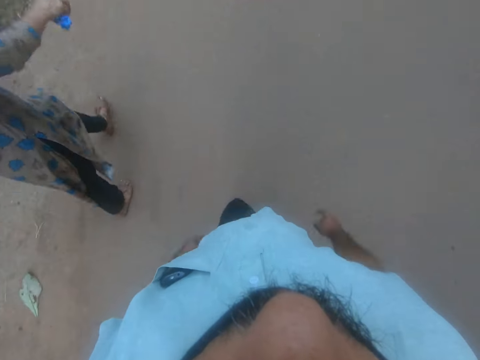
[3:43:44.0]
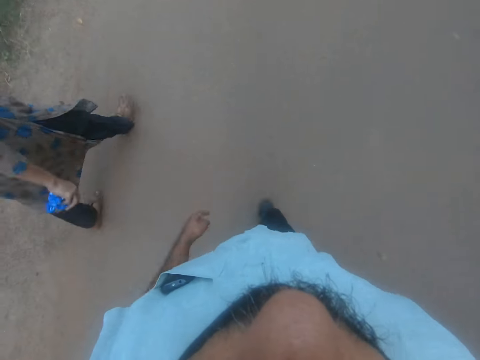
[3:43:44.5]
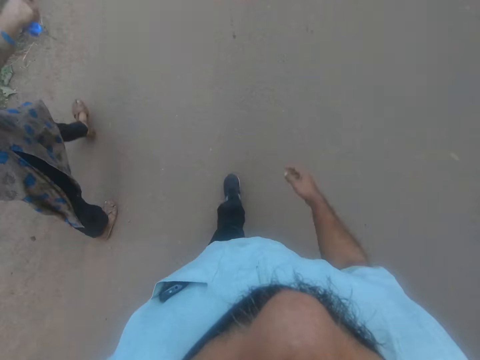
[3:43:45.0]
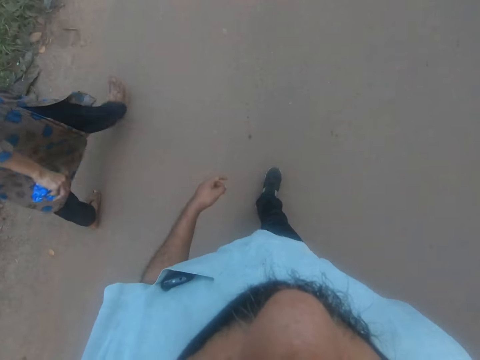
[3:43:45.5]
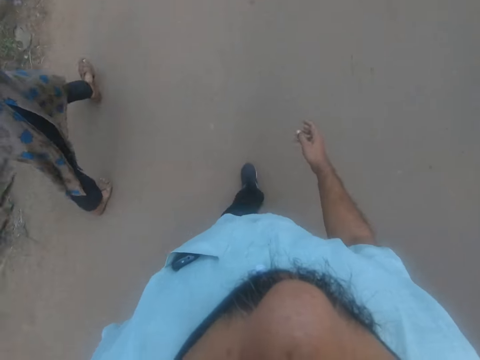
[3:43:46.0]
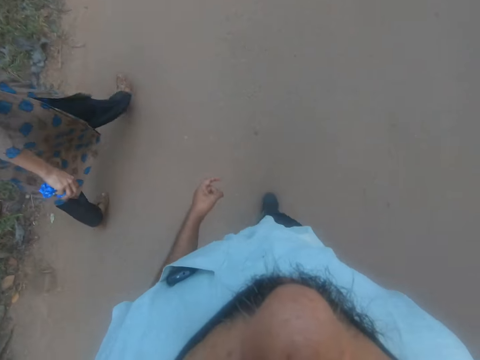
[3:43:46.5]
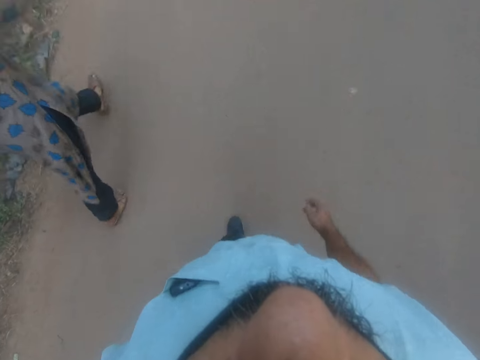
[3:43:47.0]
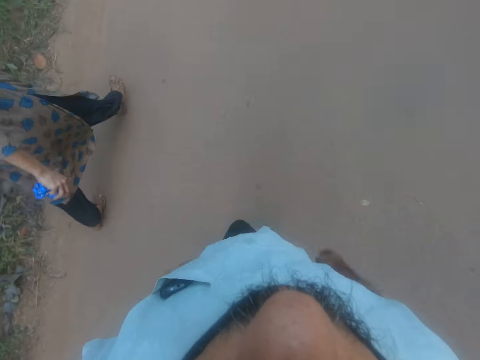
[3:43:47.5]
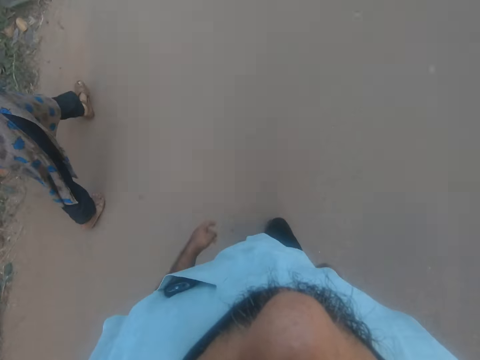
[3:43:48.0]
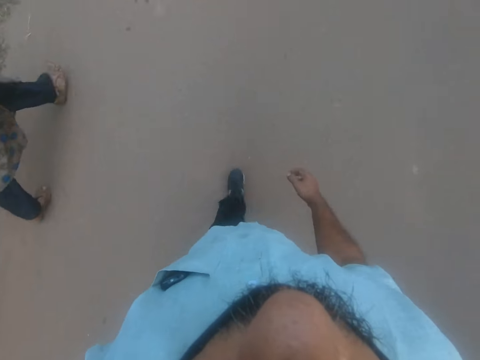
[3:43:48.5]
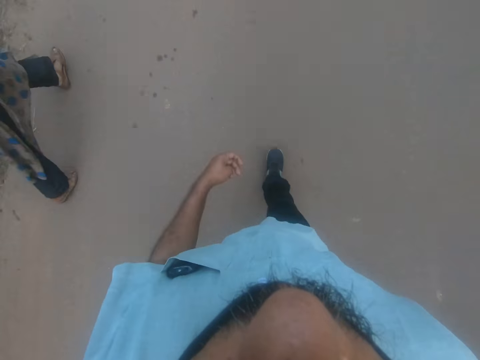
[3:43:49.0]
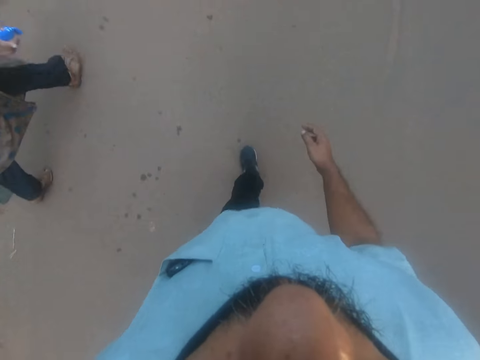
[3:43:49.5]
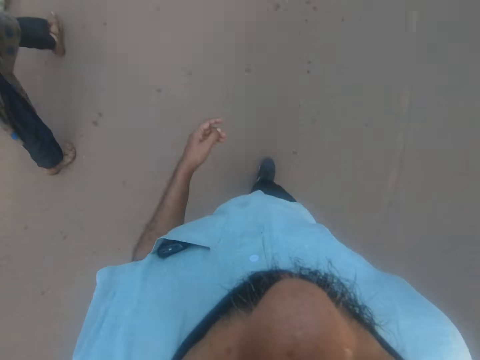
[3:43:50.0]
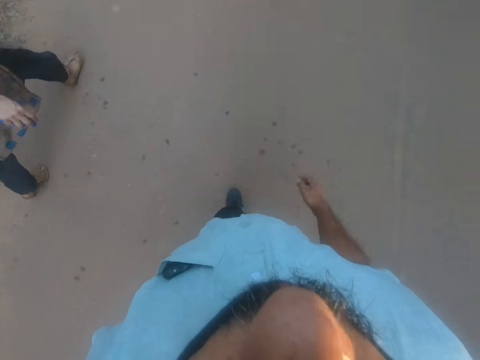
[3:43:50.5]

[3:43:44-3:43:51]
The camera wearer continues to work.

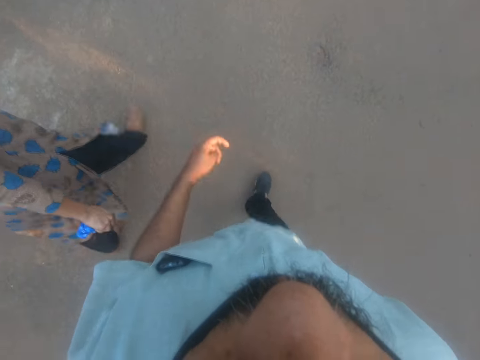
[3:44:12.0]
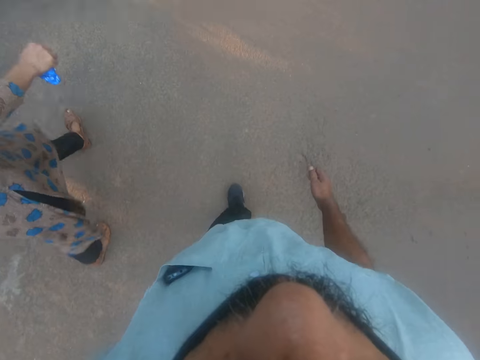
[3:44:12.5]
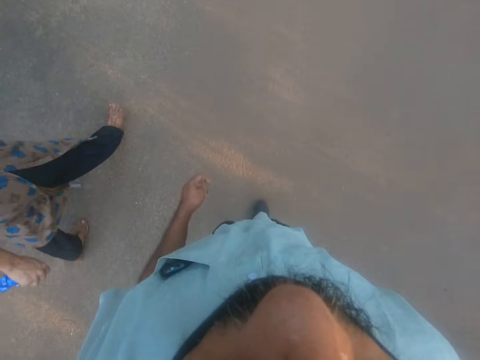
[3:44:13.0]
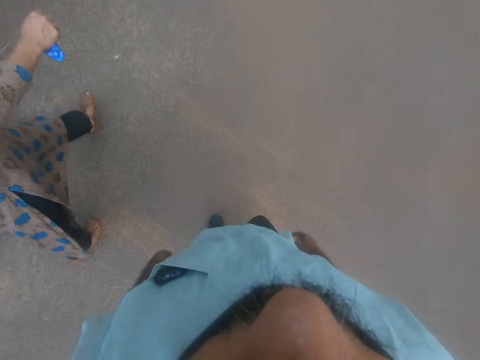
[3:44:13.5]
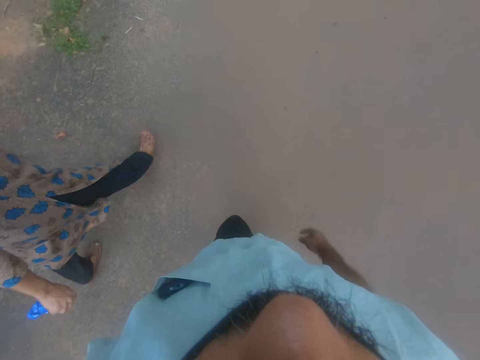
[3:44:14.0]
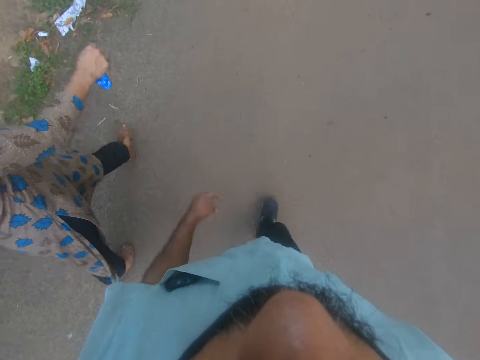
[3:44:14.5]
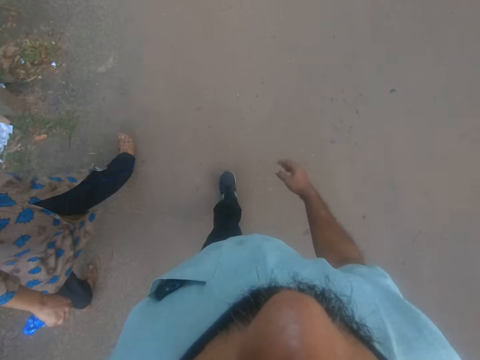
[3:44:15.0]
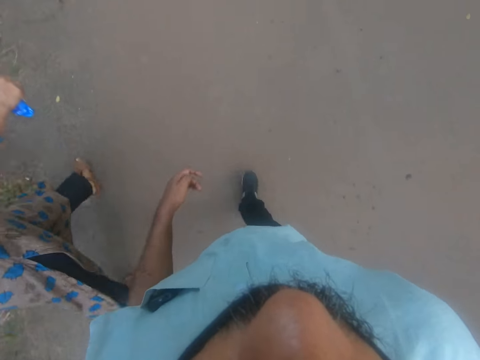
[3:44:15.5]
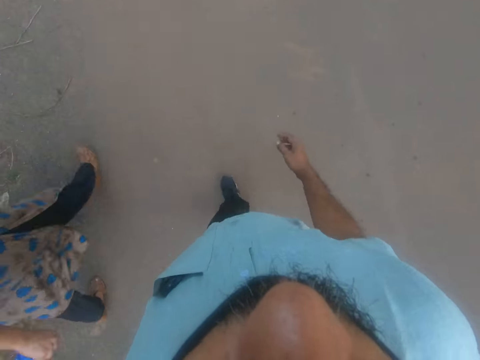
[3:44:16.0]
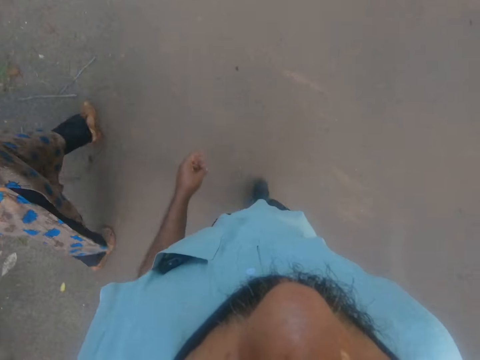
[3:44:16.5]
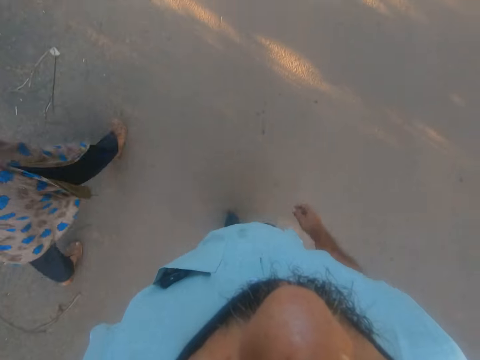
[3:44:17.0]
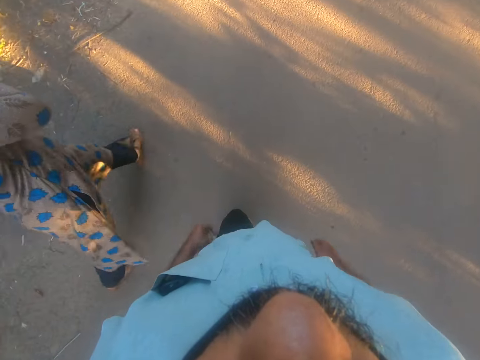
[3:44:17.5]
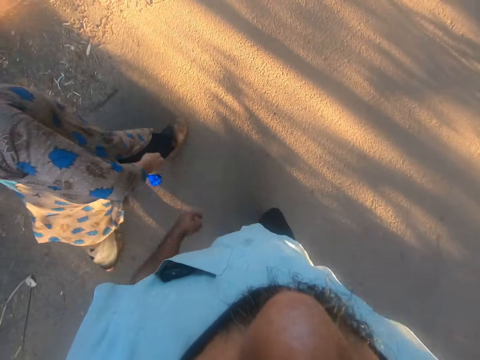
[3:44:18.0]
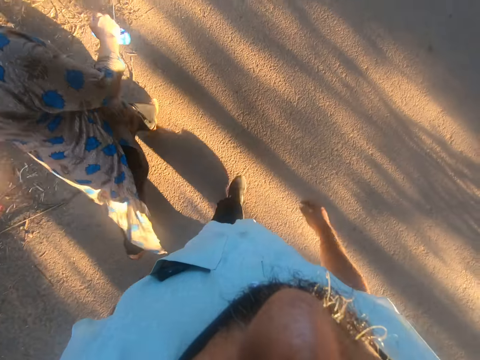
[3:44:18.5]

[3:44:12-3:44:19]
The camera wearer talks with a woman.

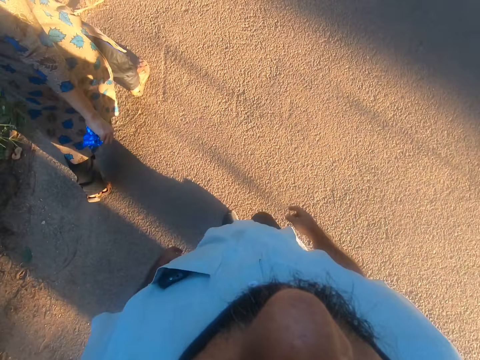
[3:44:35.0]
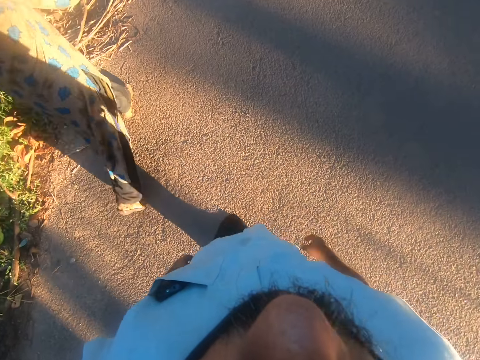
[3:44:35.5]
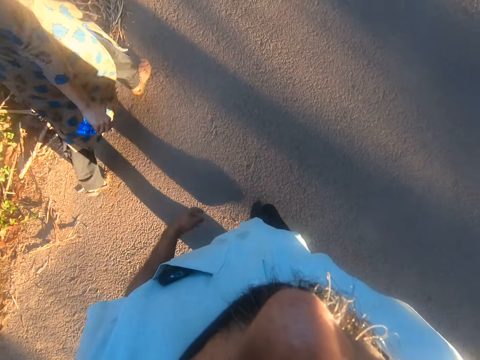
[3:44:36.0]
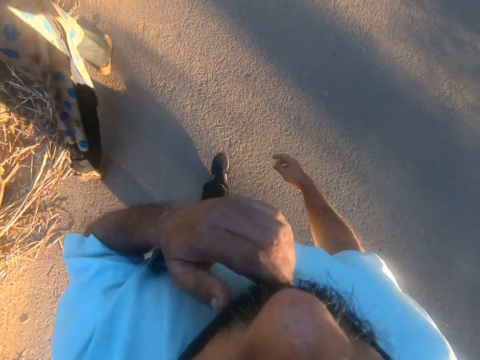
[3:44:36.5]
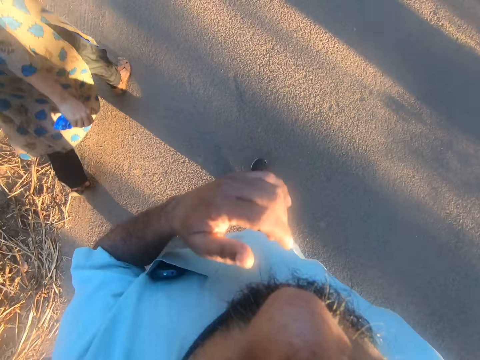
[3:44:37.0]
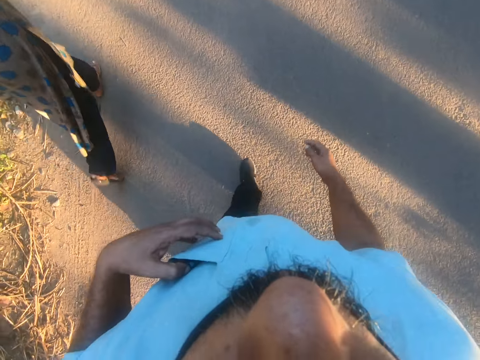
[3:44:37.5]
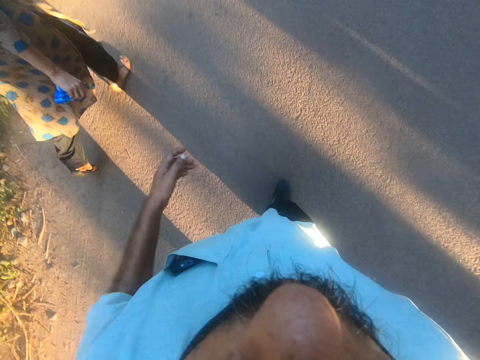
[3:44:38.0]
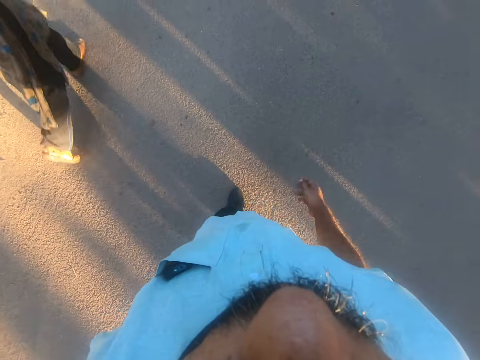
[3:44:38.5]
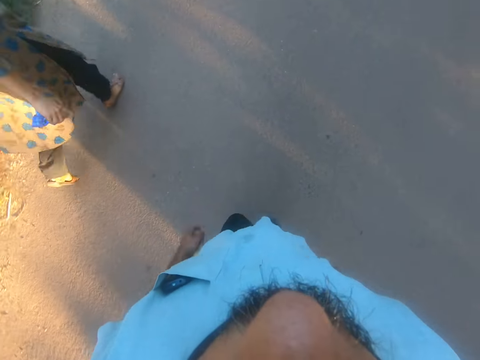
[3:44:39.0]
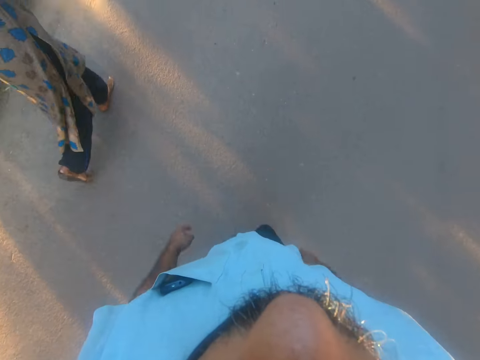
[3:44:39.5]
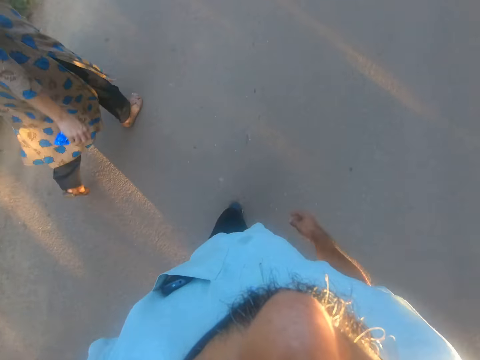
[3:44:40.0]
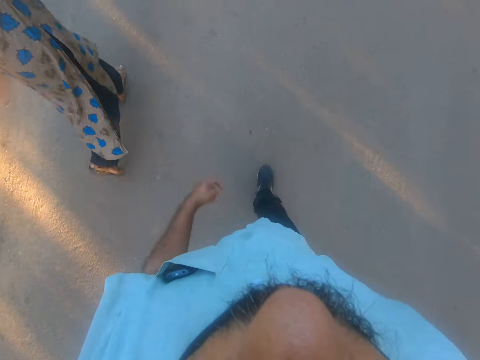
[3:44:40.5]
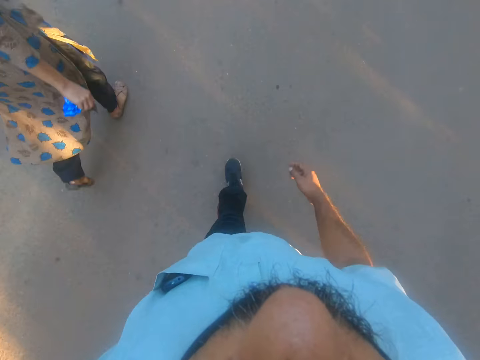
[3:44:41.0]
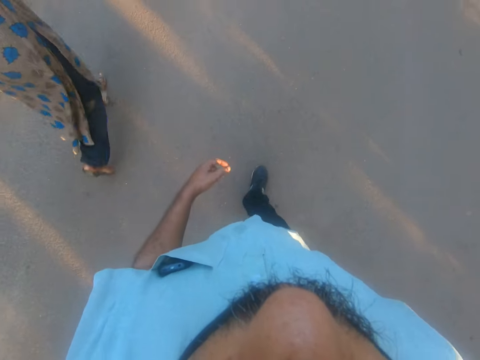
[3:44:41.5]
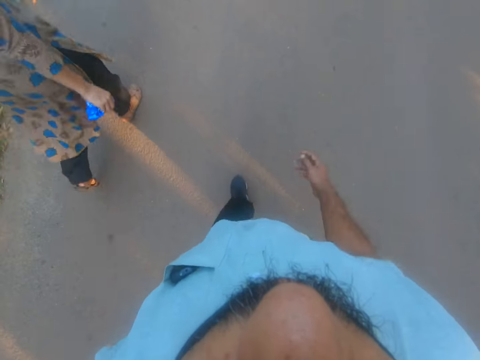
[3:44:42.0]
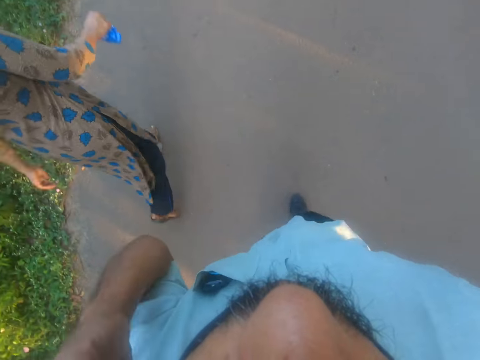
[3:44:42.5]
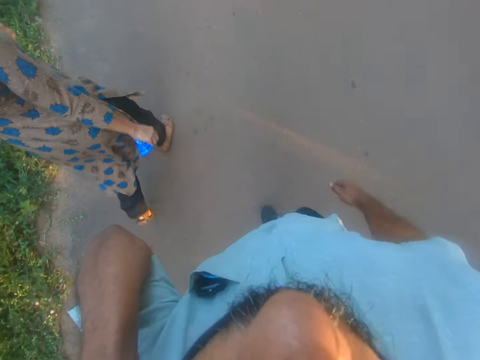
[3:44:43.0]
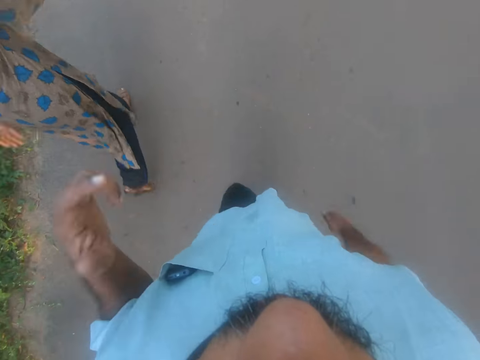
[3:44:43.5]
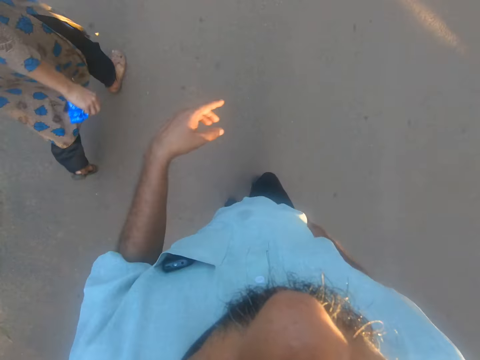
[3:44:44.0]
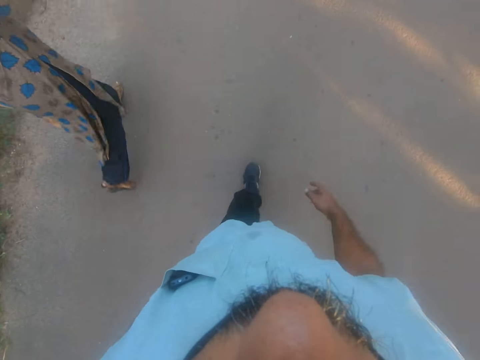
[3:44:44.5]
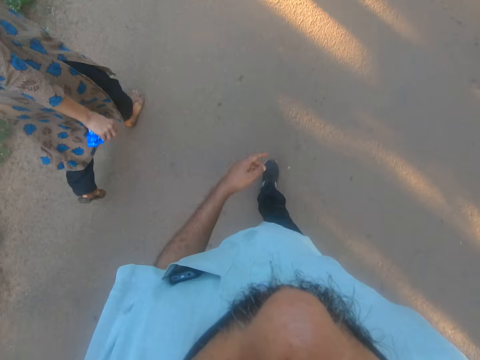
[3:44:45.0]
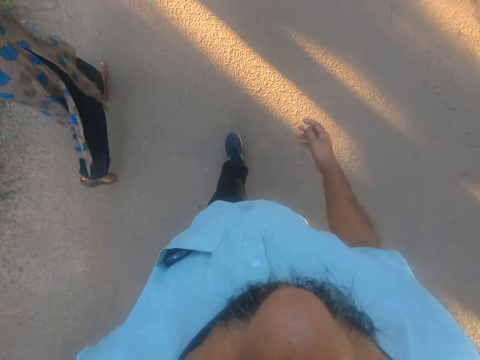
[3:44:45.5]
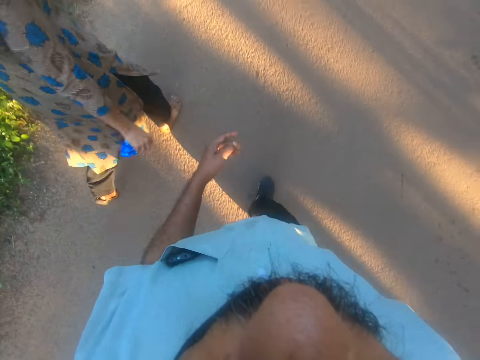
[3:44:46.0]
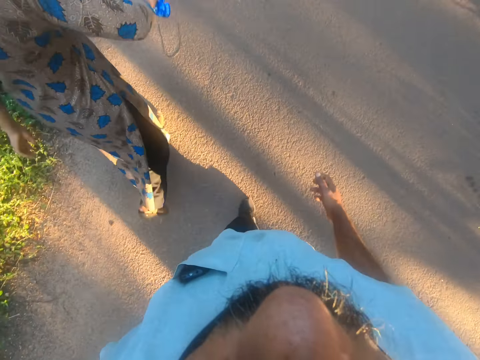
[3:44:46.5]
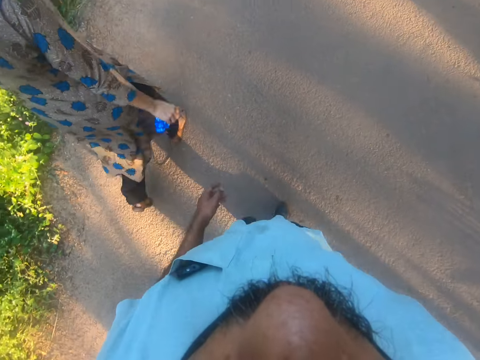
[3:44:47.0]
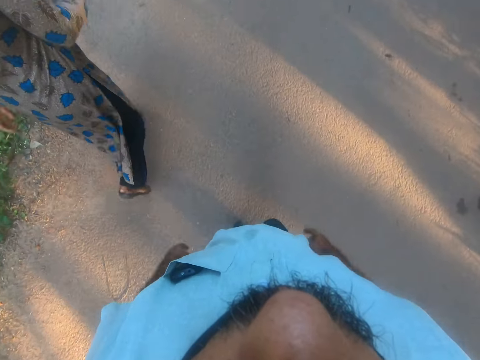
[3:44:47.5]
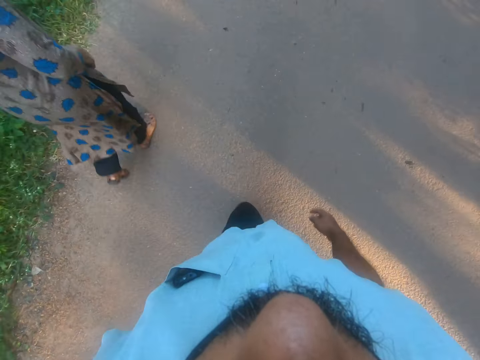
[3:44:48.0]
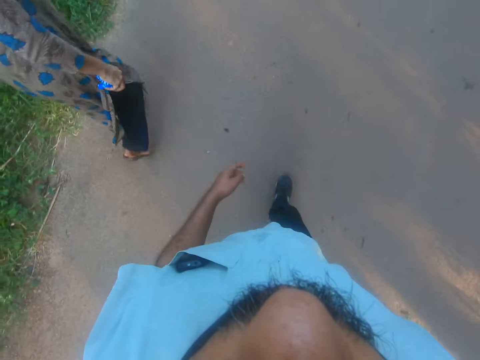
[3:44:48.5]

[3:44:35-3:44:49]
The camera wearer touches the mask. They touch the phone and walk on the road. They continue to work. They lift the hand. They walk on the road.
